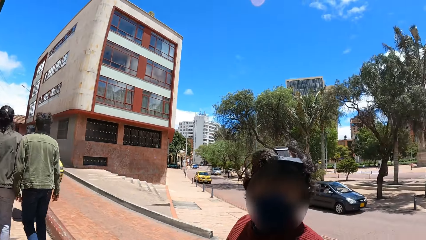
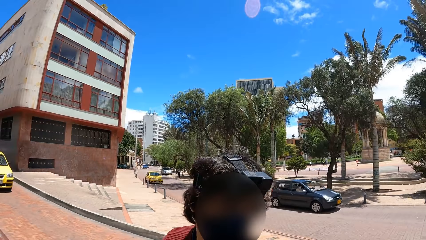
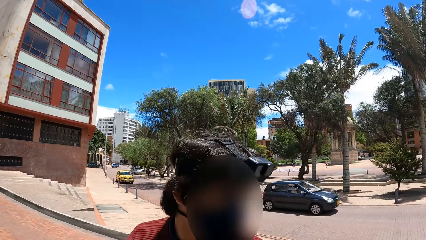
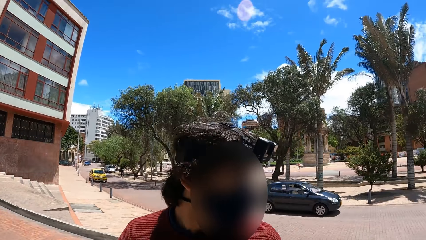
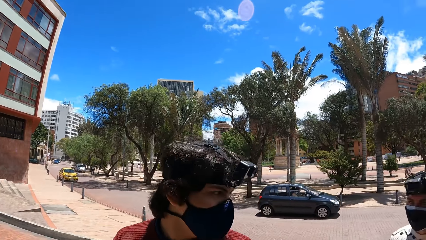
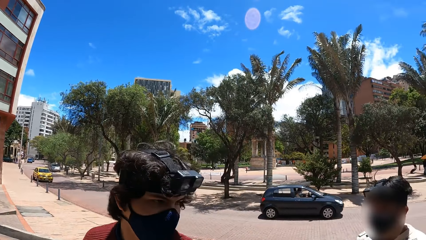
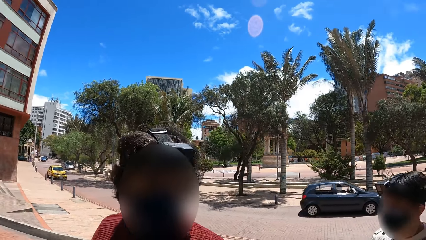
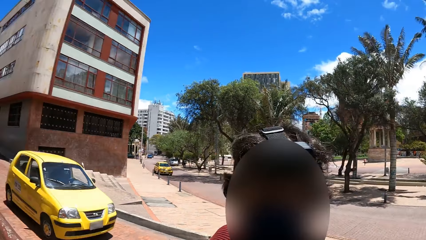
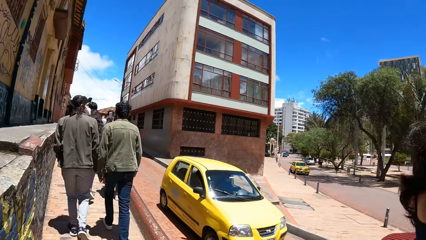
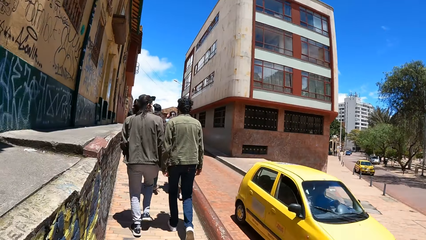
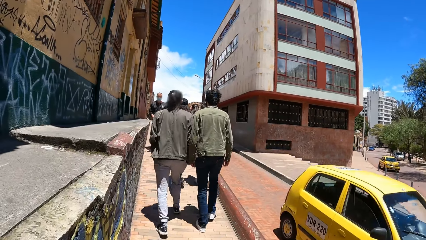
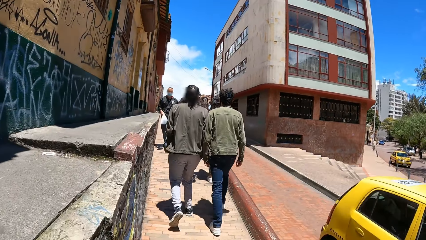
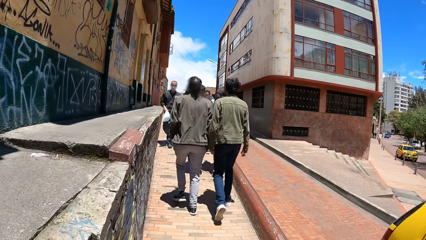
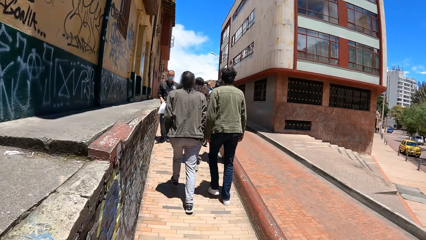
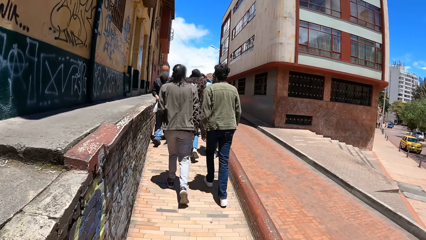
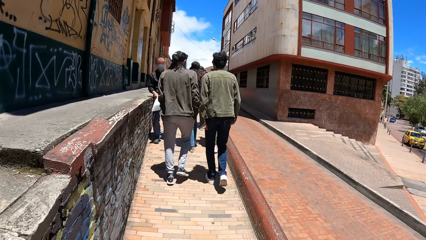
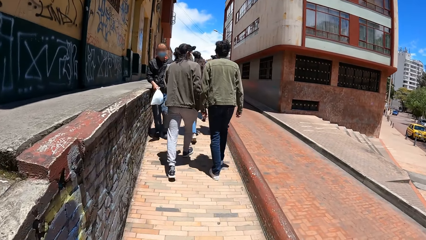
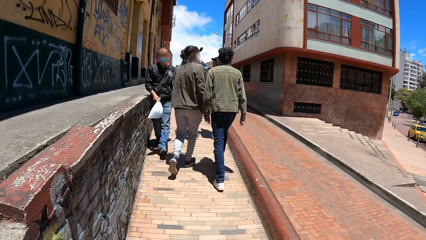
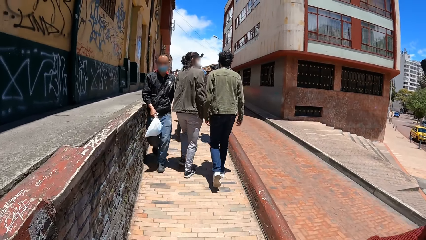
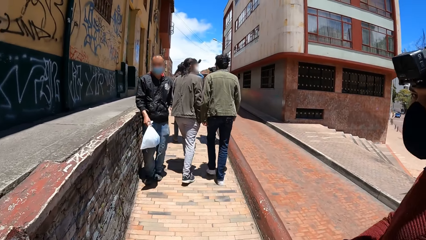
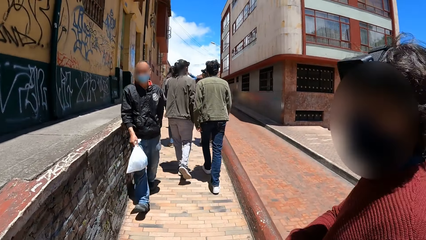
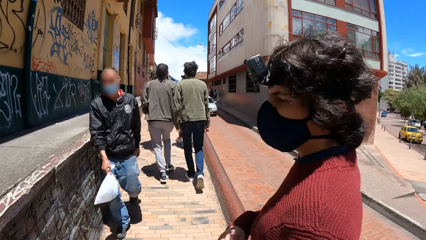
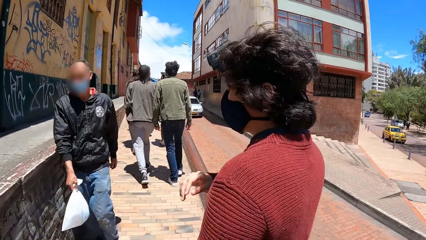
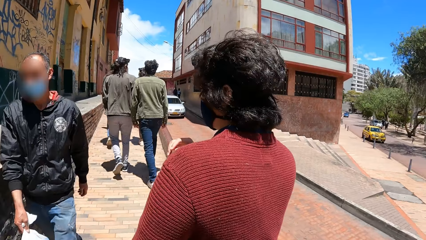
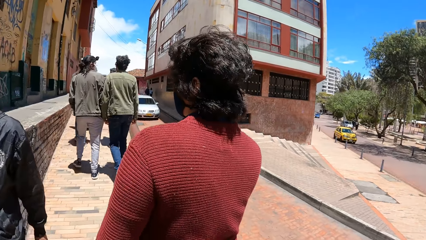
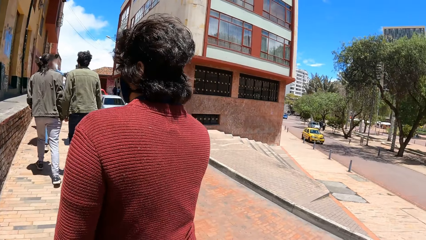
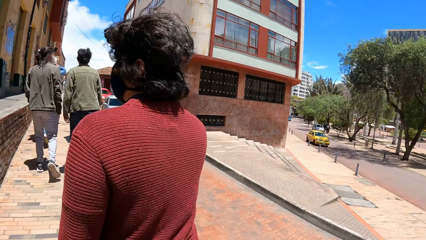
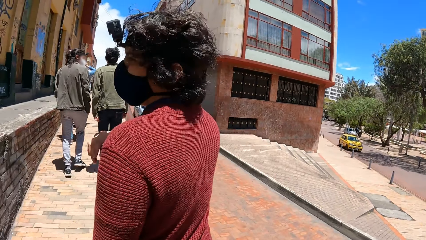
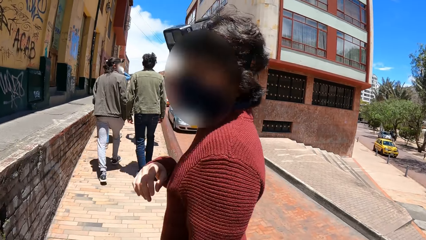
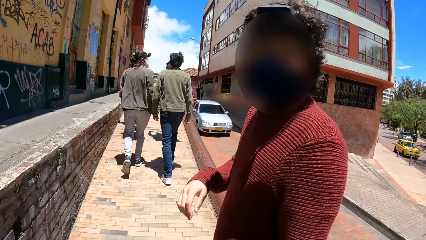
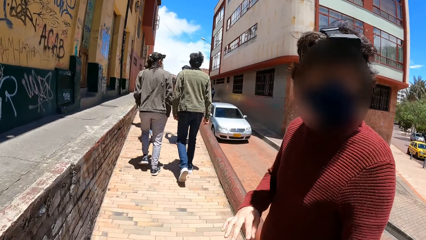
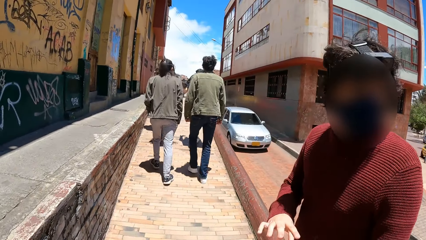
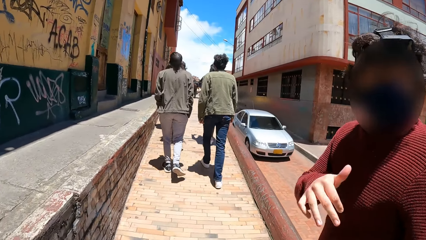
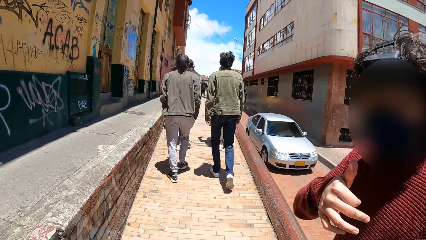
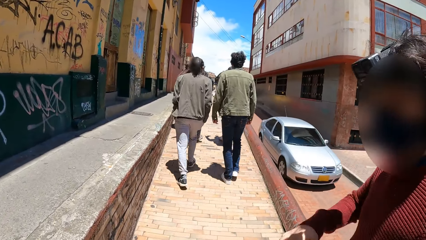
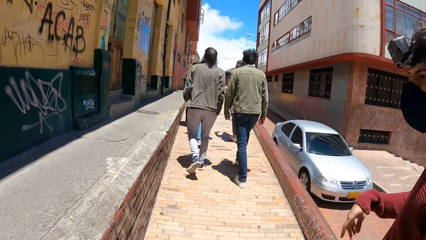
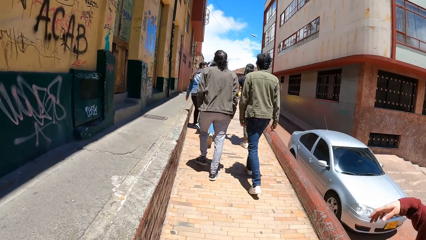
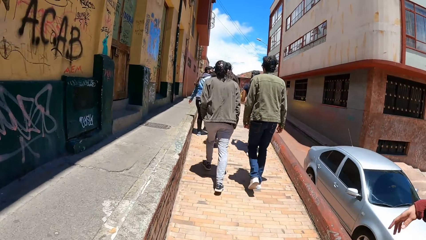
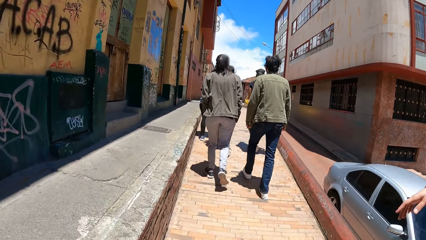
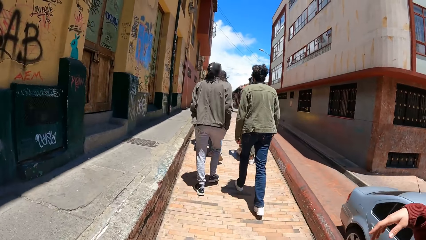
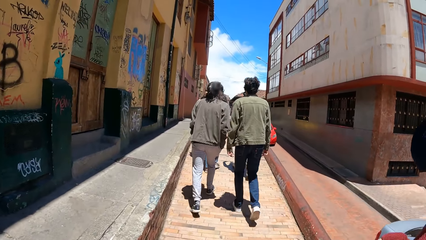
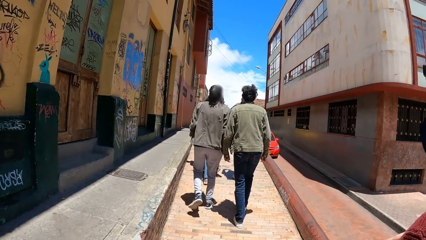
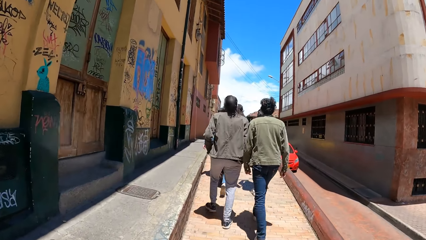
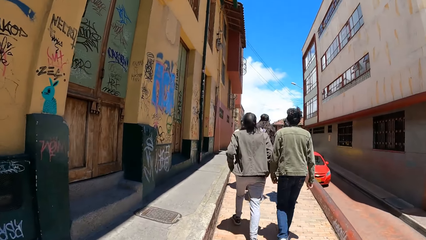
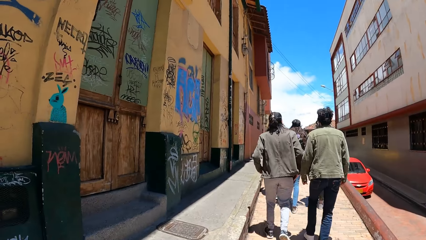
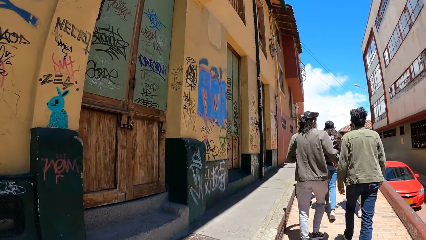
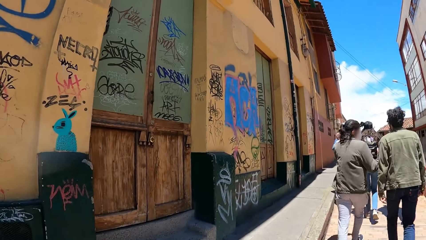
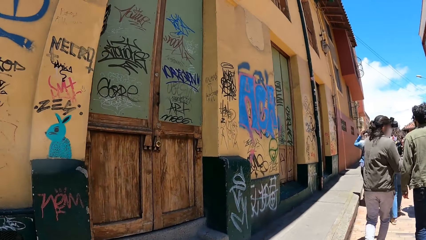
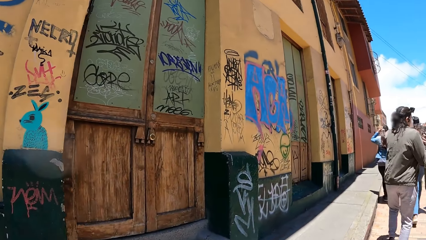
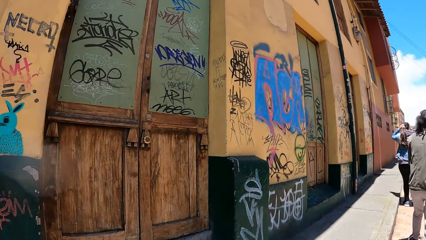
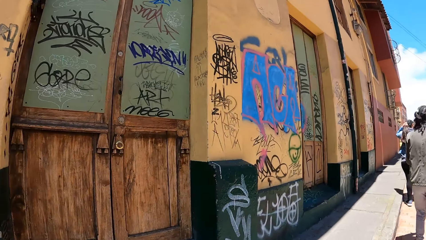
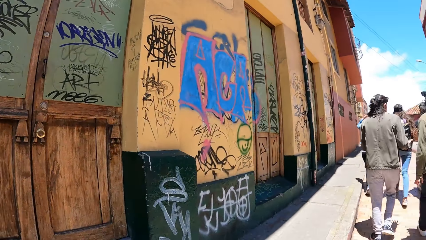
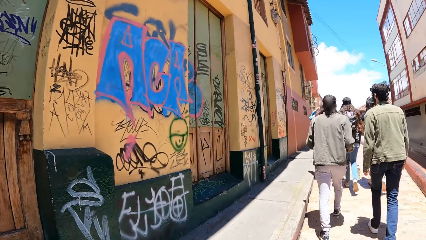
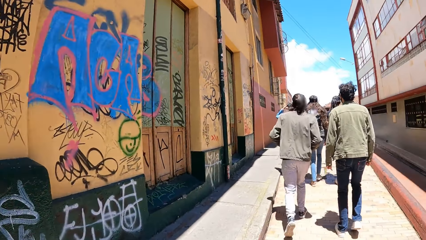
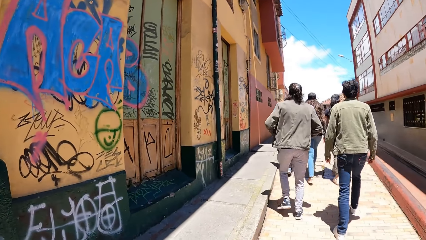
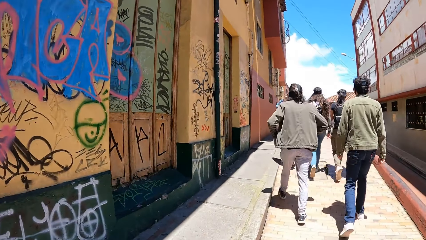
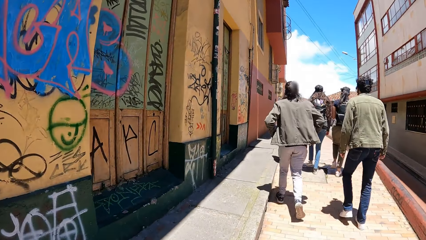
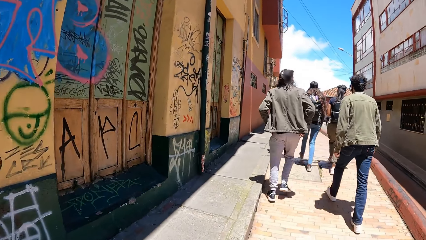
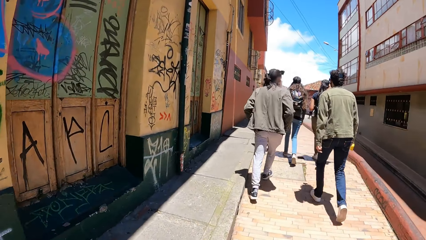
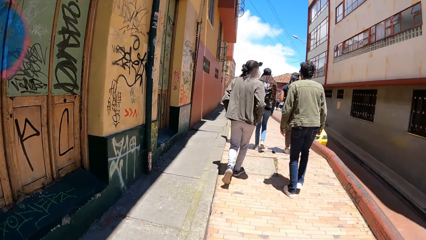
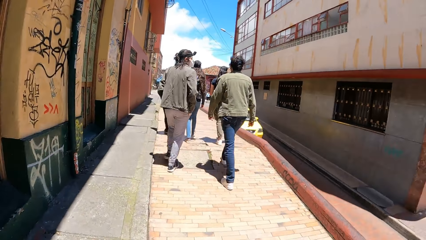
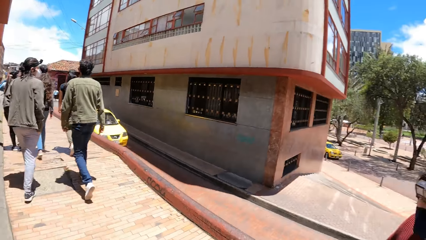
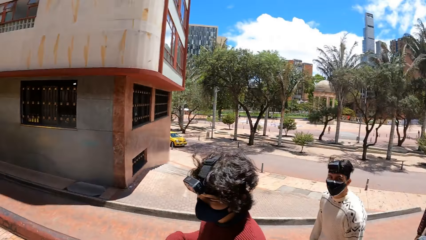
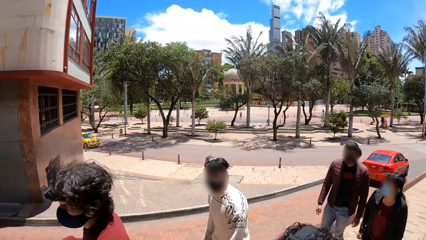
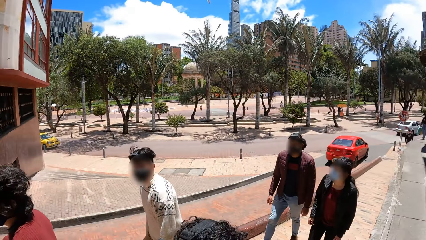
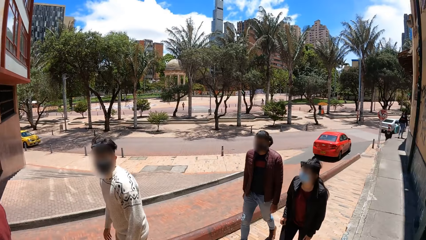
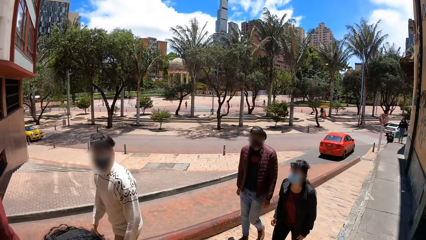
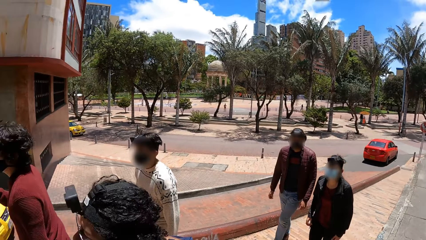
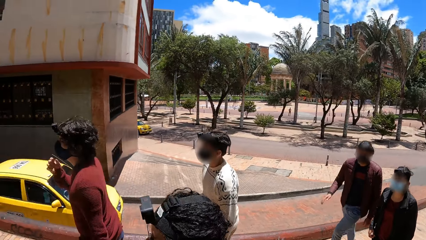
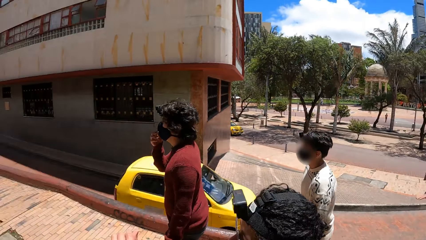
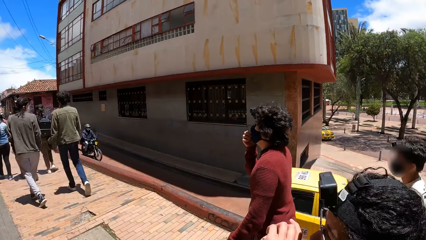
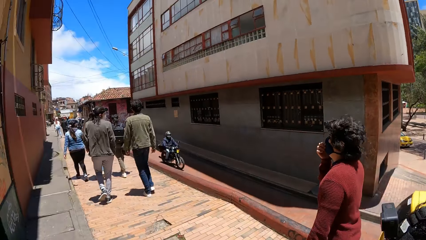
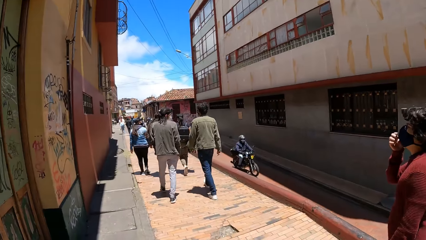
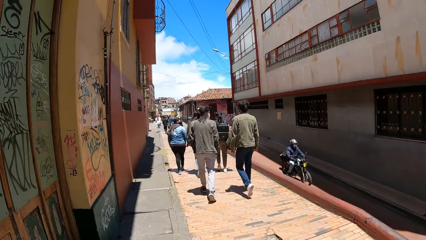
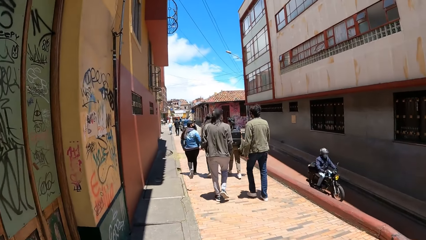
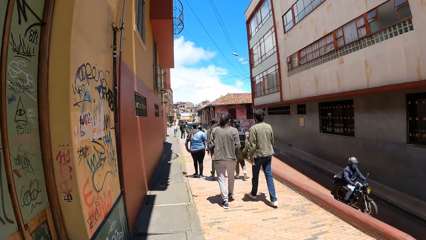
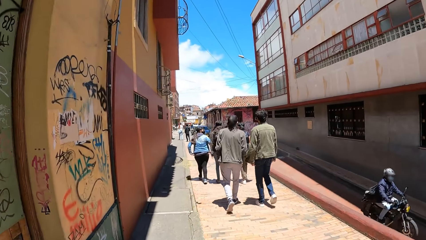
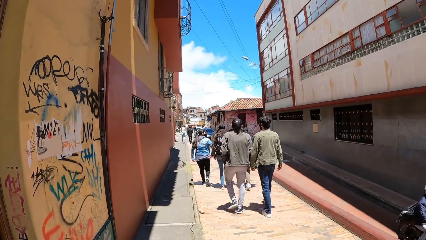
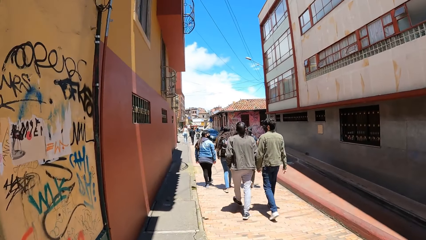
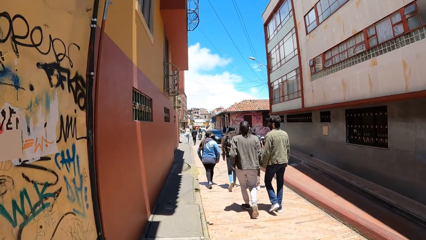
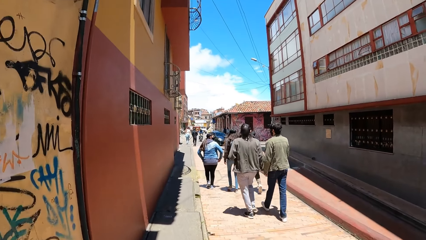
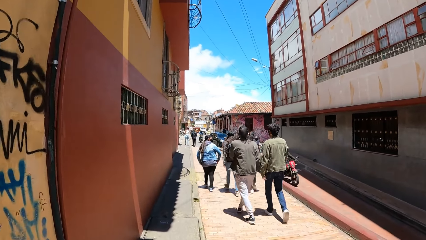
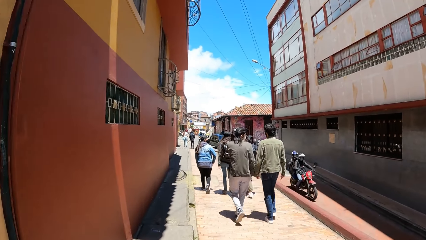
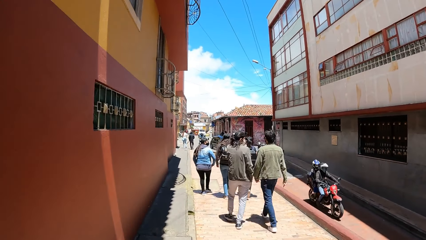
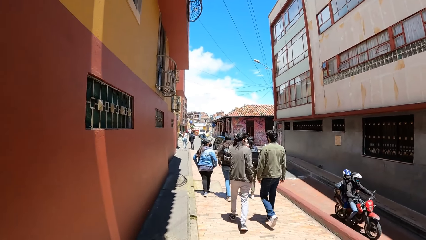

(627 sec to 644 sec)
The camera wearer turns around. They walk on the sidewalk of the road. A yellow car drives past the camera wearer. A man converses with the camera wearer. A white car drives past the camera wearer. The camera wearer walks on the sidewalk of the road. A red car drives past the camera wearer. The camera wearer turns around. A yellow car drives past the camera wearer. The man touches the face mask on his face with his right hand. The camera wearer walks on the sidewalk of the road. A motorcycle rides past the camera wearer.
